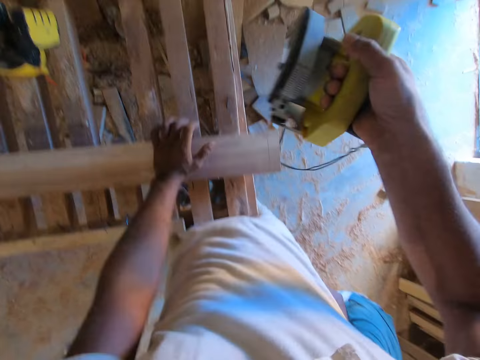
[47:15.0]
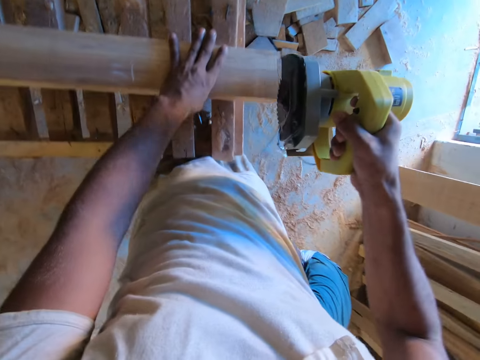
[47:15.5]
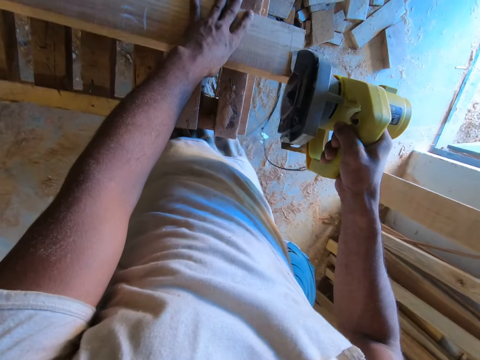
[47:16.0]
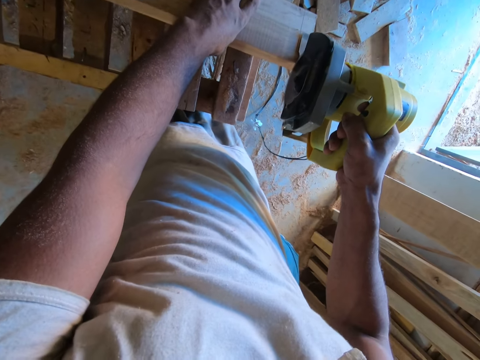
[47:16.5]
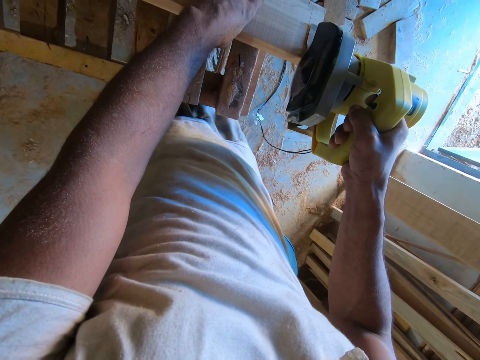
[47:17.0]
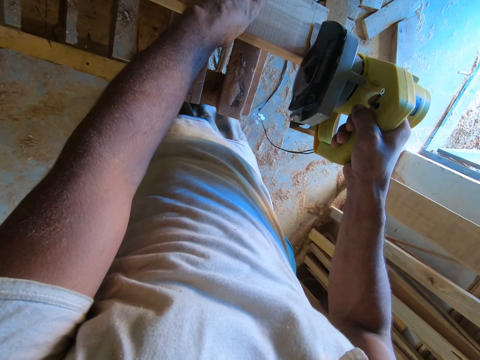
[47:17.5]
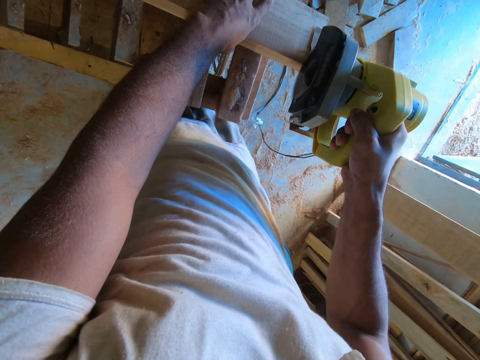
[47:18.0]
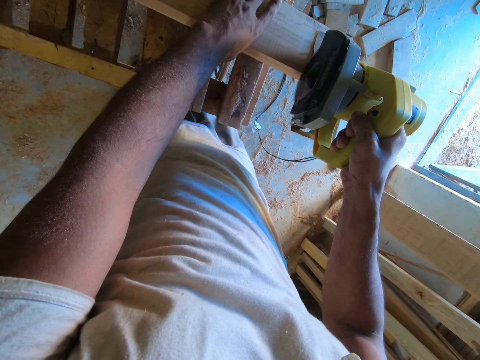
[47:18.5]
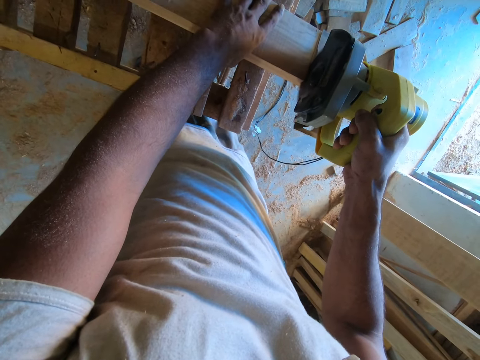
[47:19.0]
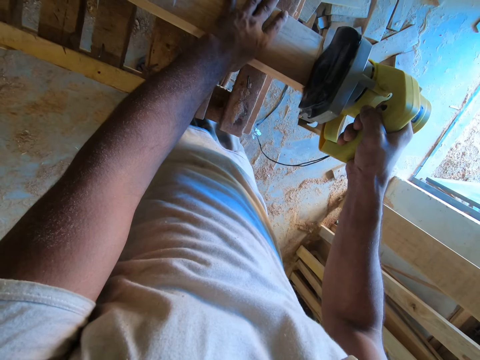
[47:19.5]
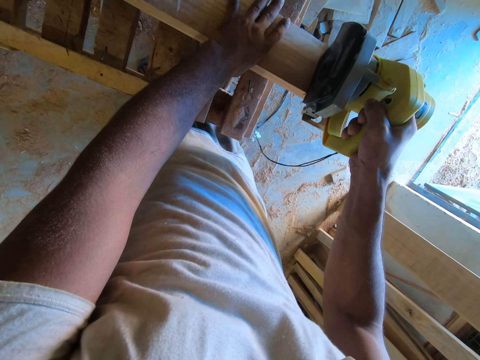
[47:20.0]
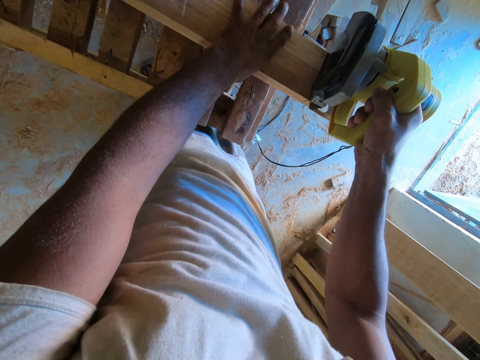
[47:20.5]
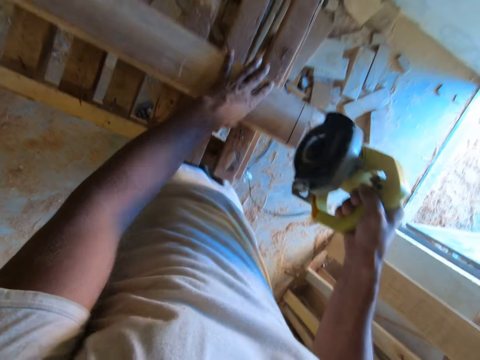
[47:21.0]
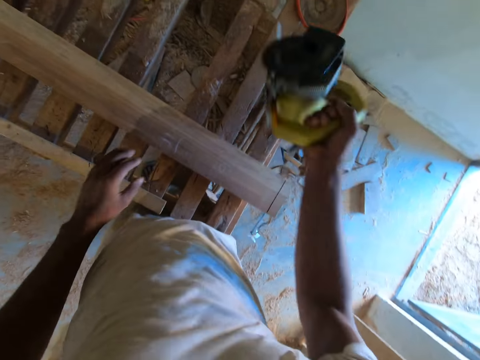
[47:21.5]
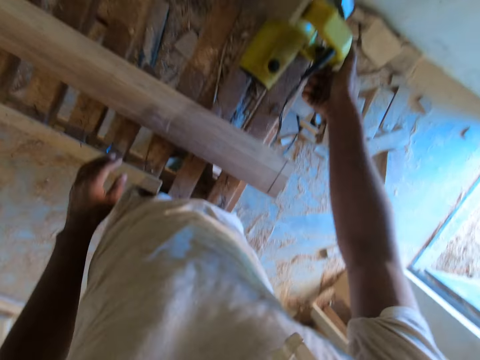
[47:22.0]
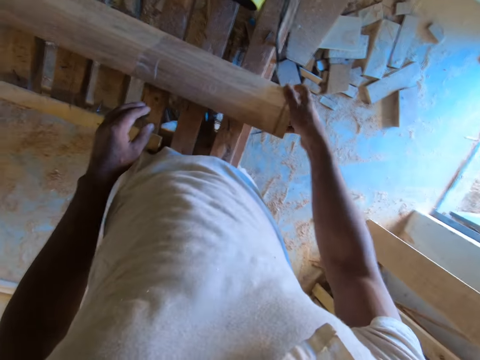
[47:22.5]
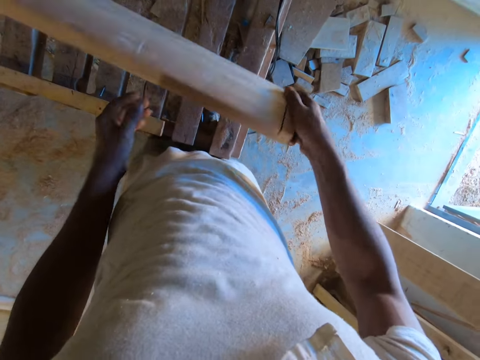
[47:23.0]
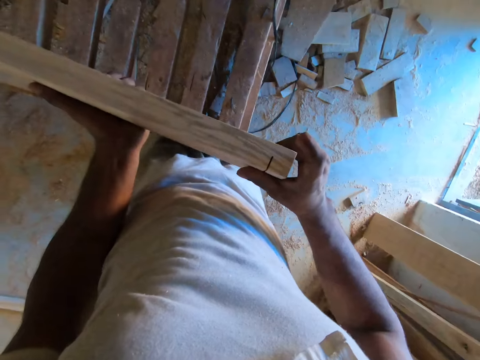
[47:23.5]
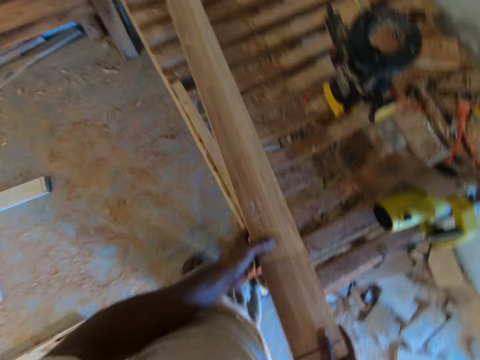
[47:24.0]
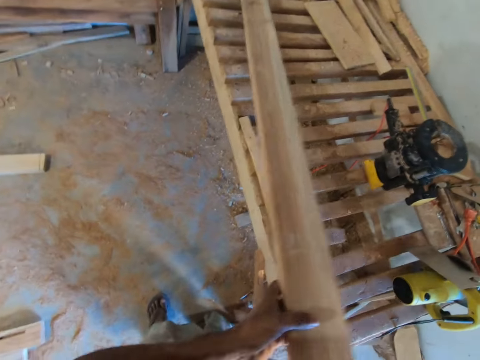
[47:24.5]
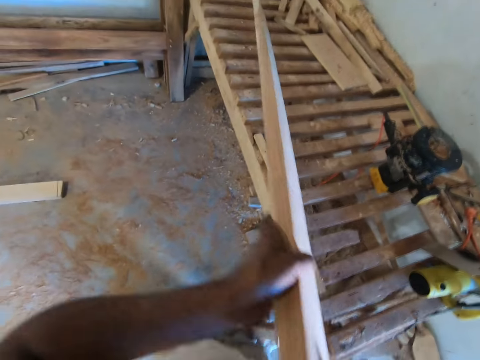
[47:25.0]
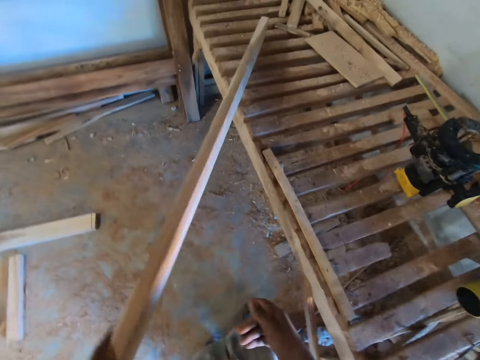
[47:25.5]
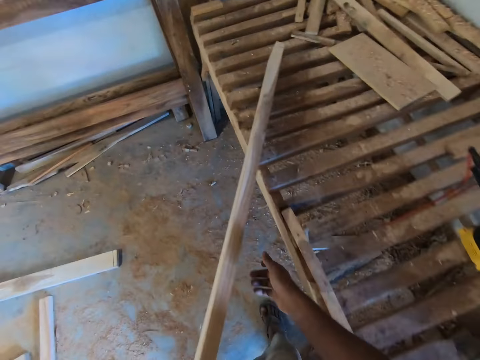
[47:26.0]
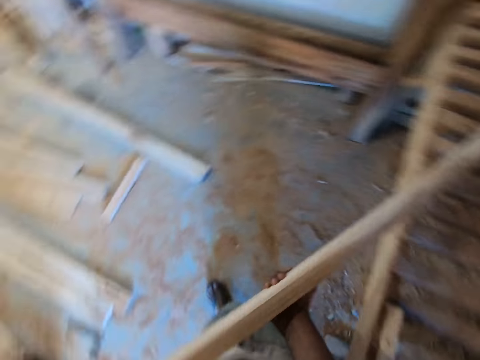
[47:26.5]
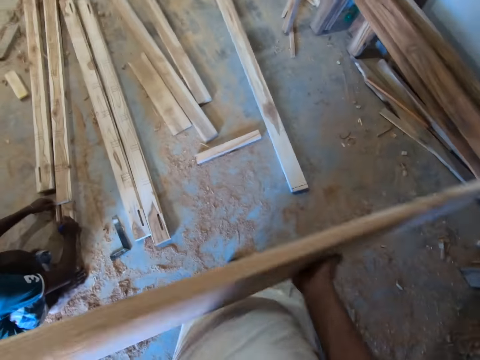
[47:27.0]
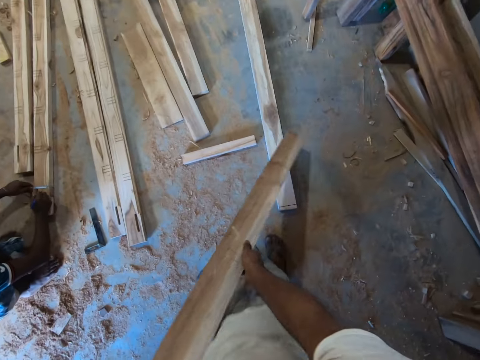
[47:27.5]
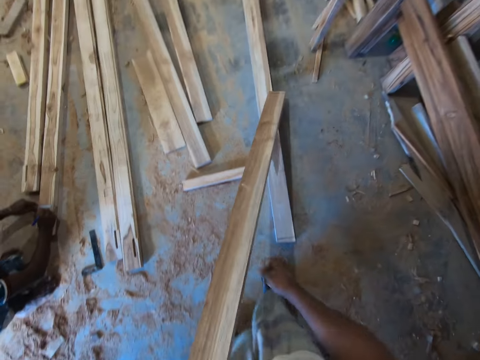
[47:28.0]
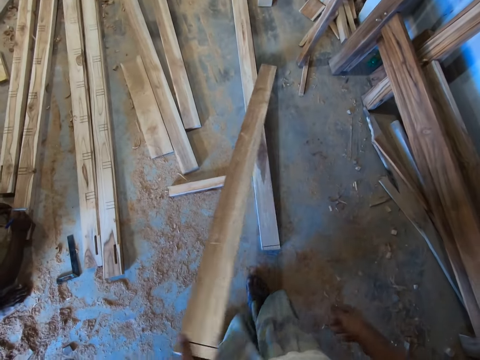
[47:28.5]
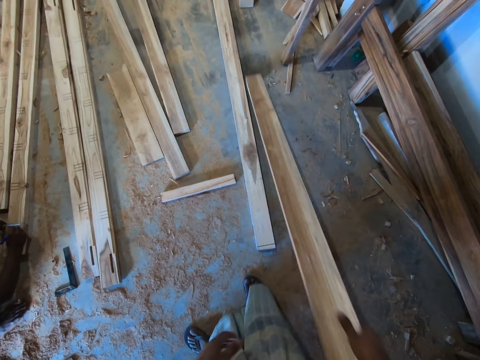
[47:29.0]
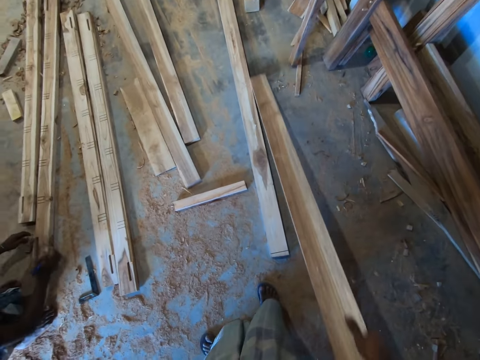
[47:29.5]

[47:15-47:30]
The camera wearer picks up the corded circular saw. He marks the wood in his left hand with the circular saw in his right hand. He cuts the wood with the corded circular saw. He places the circular saw in his right hand on the table. He turns the wood on the table with both hands. He looks at the wood. He carries the wood from the table with both hands. A man marks a wood on the floor with a pen in his right hand. The camera wearer places the wood on the floor with both hands.

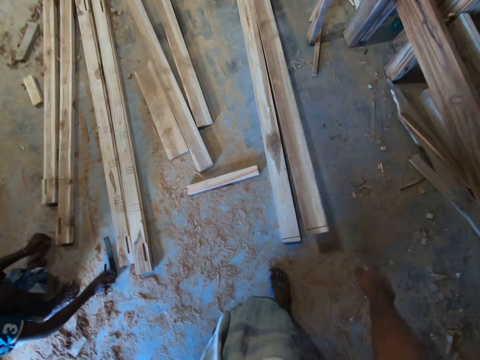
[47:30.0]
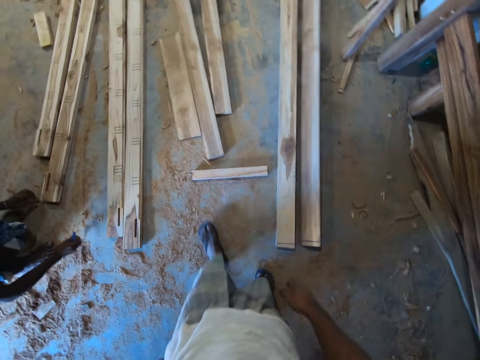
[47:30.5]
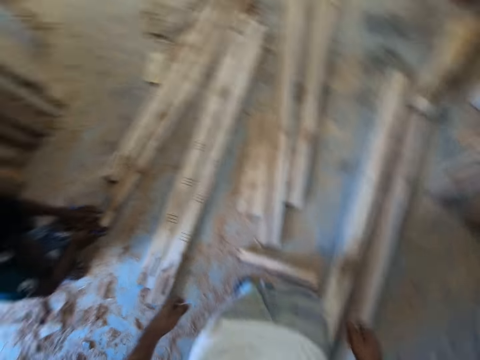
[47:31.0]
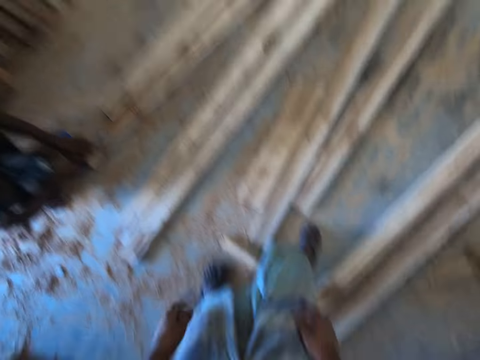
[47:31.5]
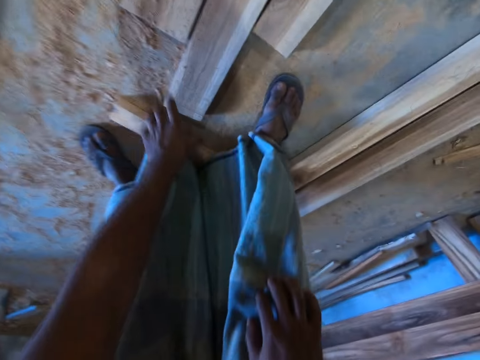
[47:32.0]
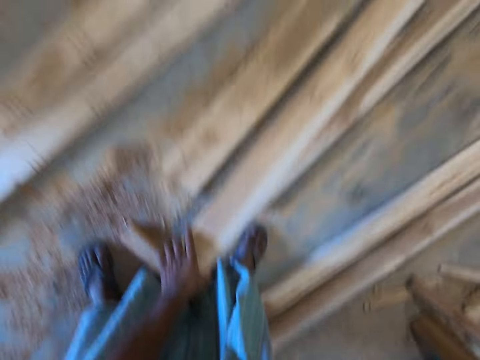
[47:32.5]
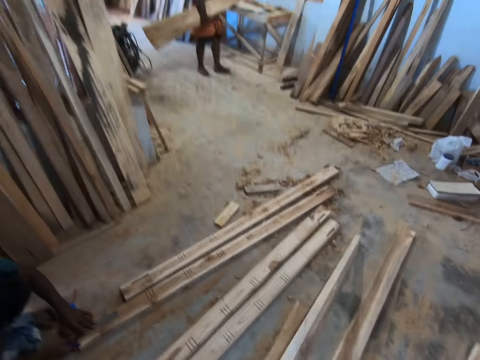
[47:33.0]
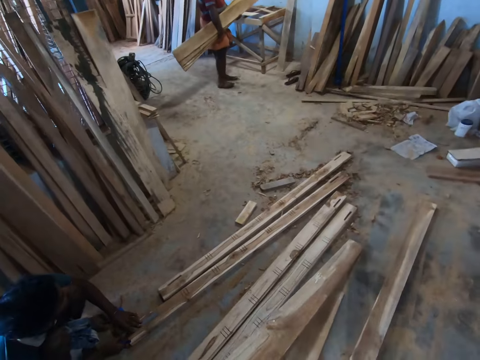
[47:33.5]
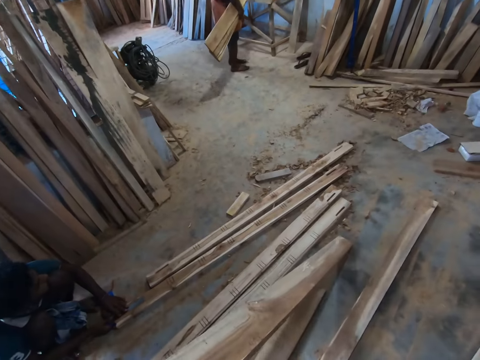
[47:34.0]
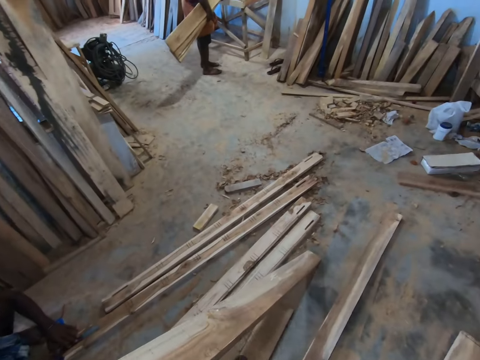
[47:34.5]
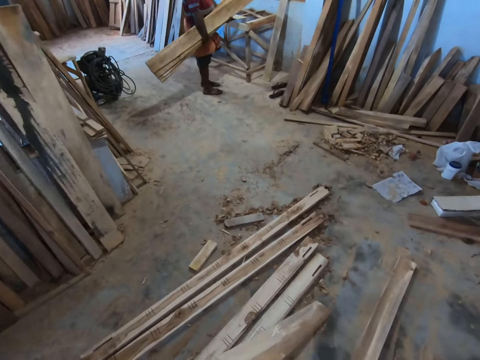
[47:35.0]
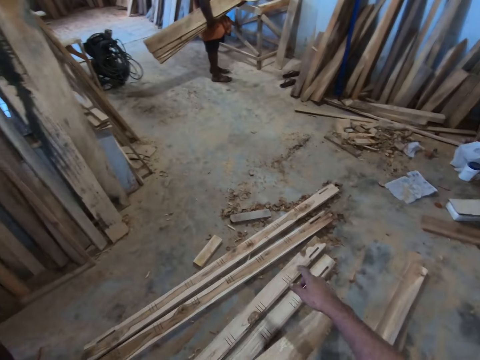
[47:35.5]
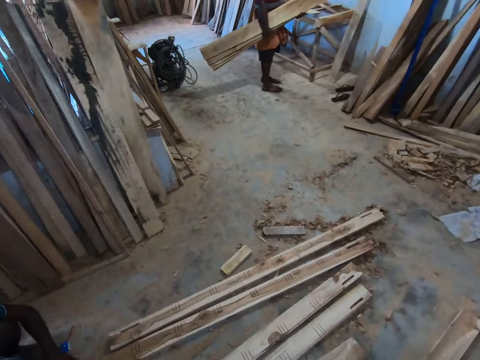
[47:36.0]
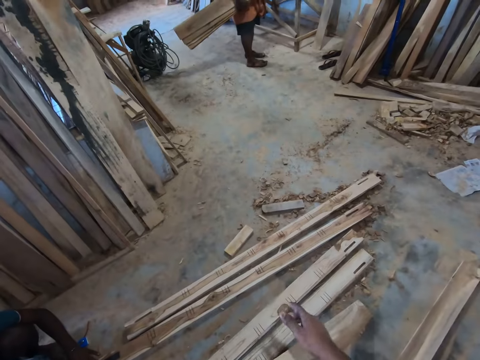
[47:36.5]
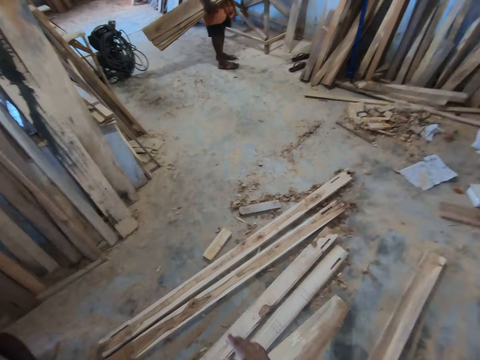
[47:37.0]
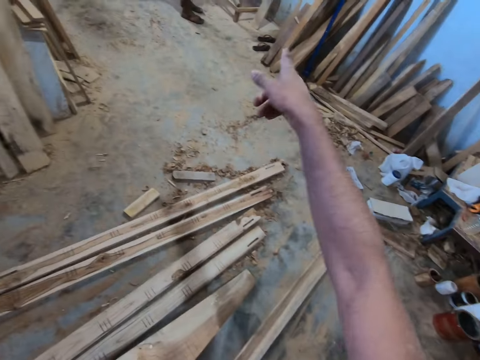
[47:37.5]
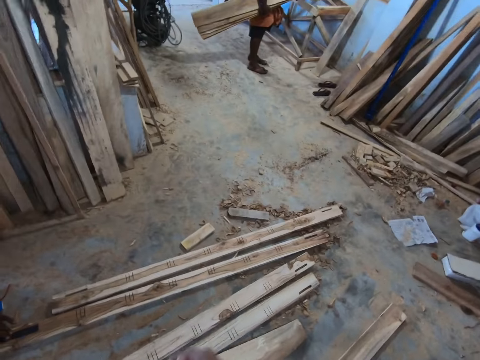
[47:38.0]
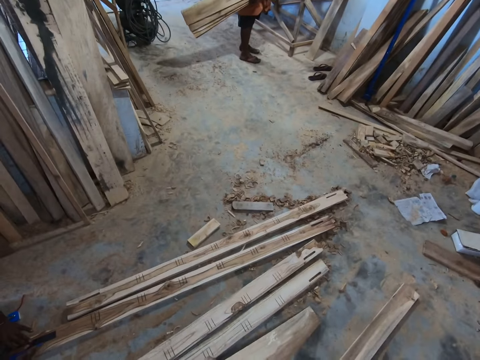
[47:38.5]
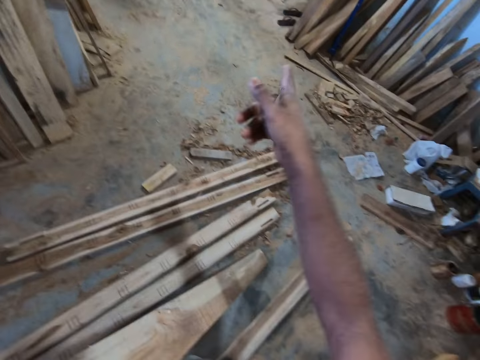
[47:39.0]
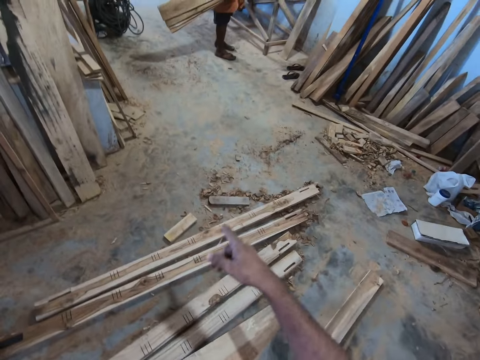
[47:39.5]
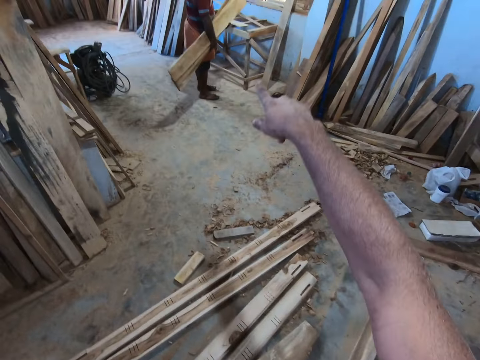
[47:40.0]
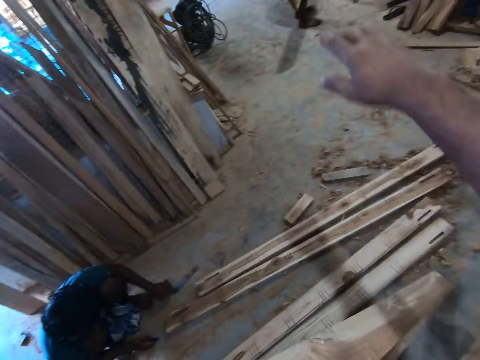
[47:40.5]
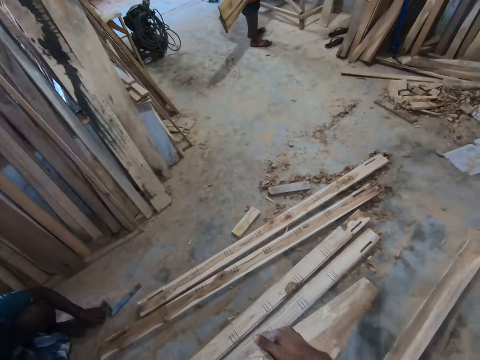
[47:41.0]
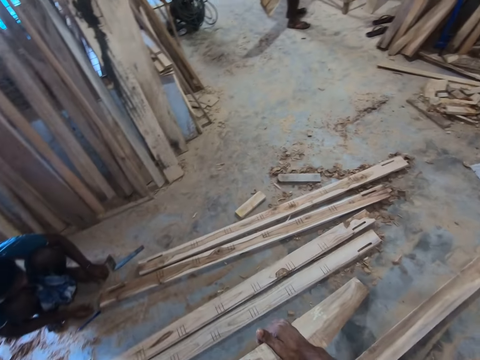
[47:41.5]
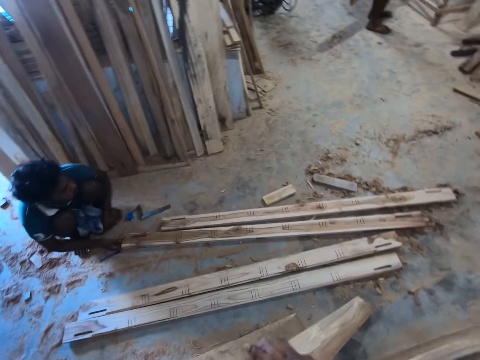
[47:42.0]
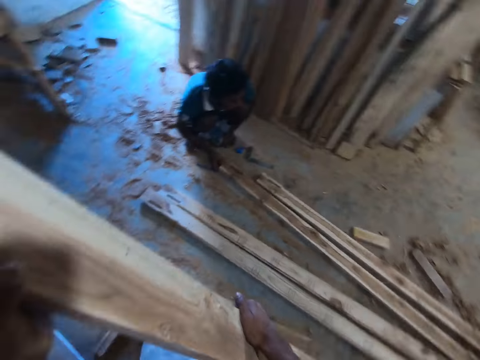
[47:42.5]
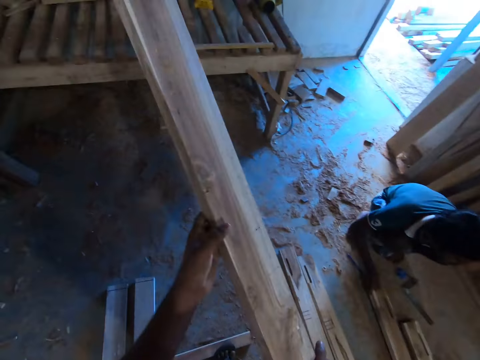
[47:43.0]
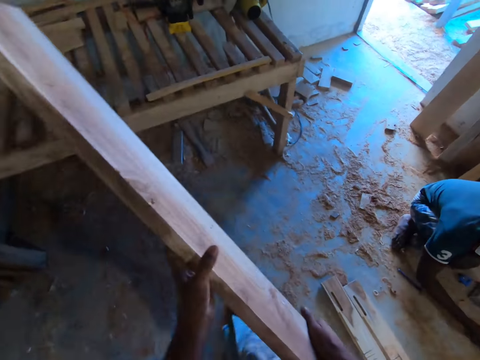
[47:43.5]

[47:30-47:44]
The camera wearer drops the wood in his right hand on the floor. He slides the wood on the floor. He picks up the angle ruler from the floor with his right hand. He walks. A man places the angle ruler on the wood on the floor with both hands. The camera wearer places his right hand on his right knee. He picks up a wood from the floor with his left hand. He interacts with the man and another man. He speaks to a man and points out. He looks at another man.
